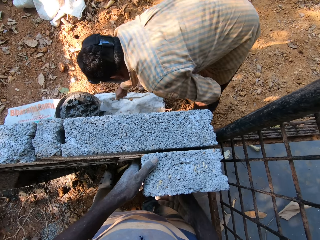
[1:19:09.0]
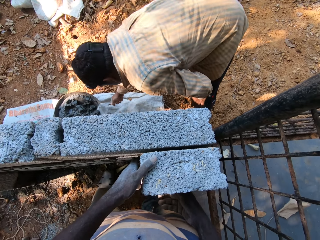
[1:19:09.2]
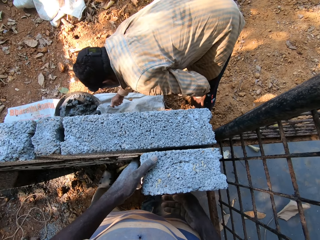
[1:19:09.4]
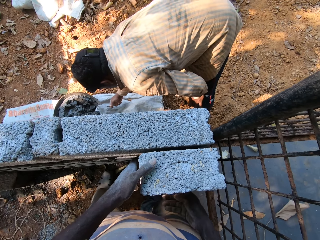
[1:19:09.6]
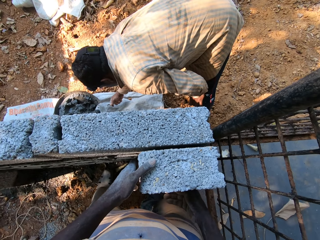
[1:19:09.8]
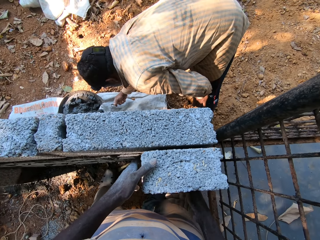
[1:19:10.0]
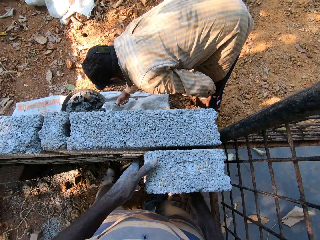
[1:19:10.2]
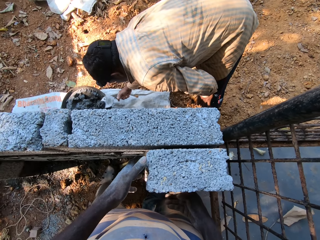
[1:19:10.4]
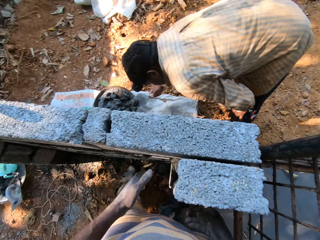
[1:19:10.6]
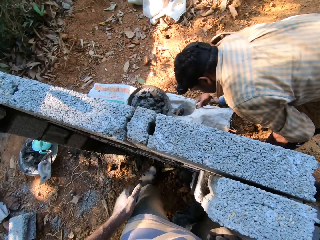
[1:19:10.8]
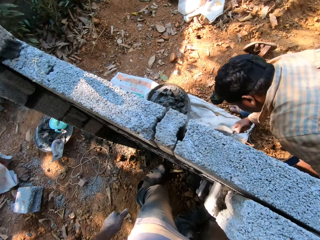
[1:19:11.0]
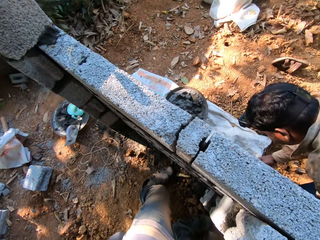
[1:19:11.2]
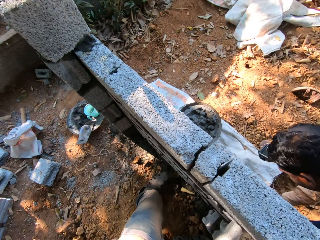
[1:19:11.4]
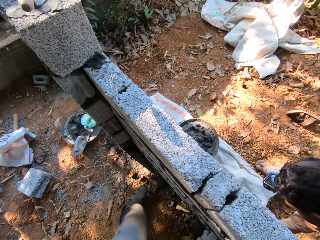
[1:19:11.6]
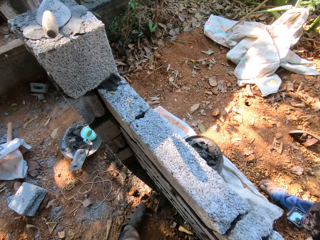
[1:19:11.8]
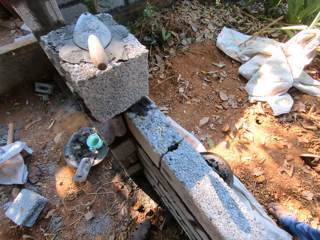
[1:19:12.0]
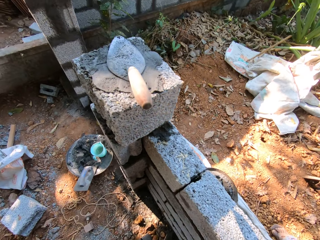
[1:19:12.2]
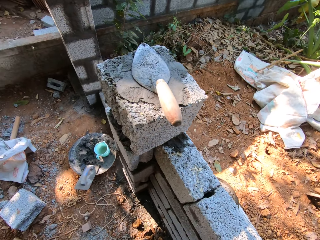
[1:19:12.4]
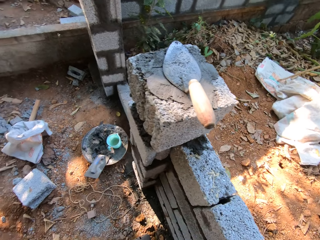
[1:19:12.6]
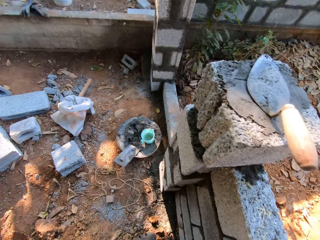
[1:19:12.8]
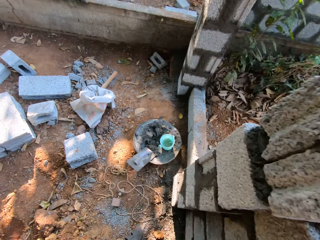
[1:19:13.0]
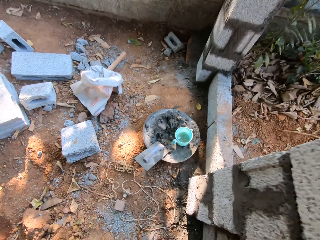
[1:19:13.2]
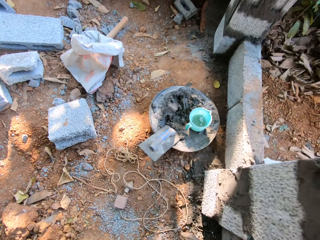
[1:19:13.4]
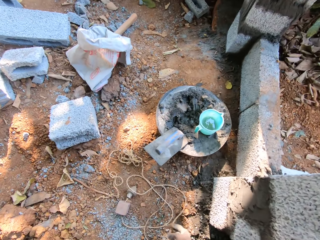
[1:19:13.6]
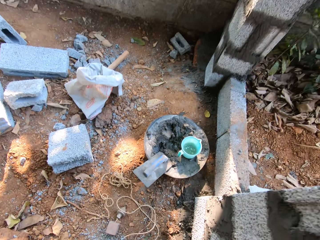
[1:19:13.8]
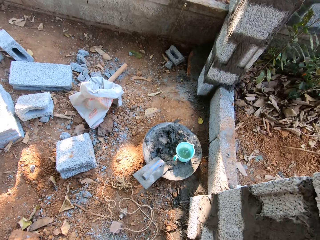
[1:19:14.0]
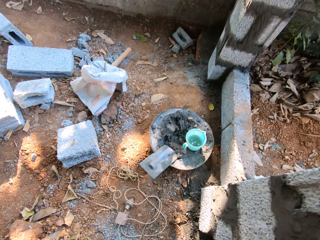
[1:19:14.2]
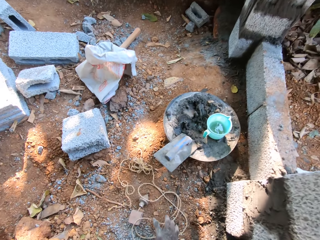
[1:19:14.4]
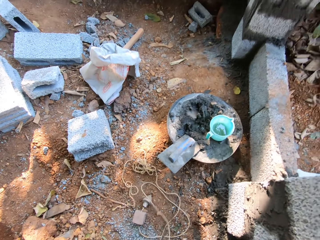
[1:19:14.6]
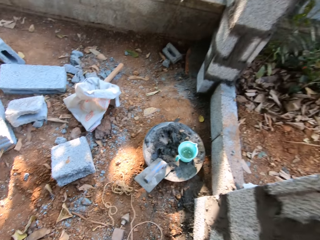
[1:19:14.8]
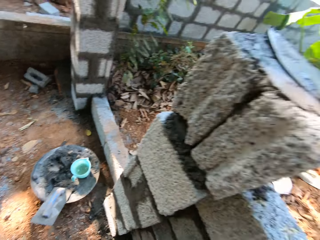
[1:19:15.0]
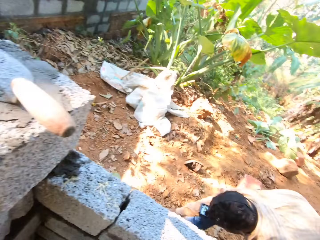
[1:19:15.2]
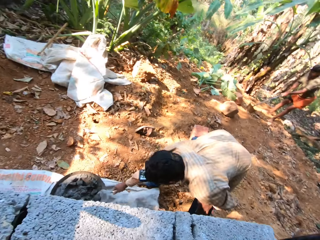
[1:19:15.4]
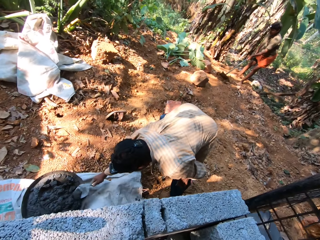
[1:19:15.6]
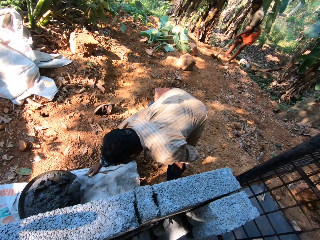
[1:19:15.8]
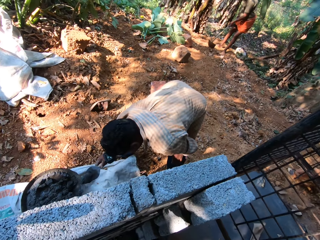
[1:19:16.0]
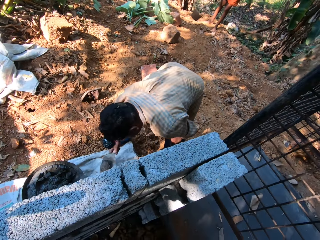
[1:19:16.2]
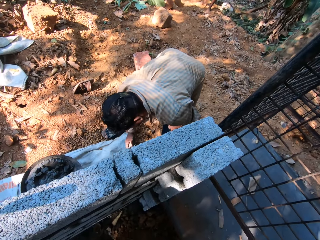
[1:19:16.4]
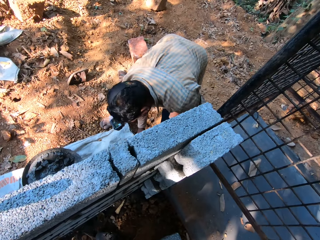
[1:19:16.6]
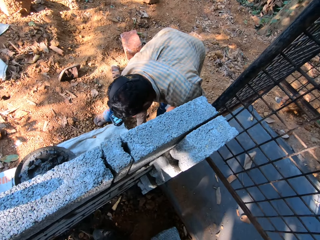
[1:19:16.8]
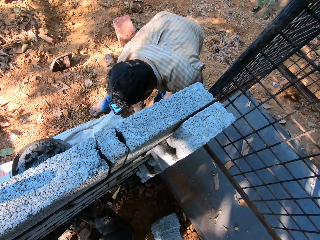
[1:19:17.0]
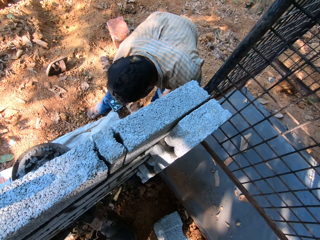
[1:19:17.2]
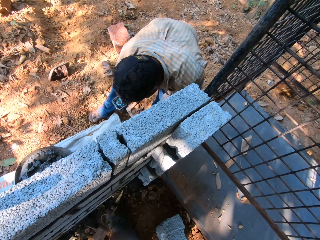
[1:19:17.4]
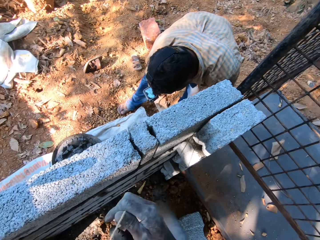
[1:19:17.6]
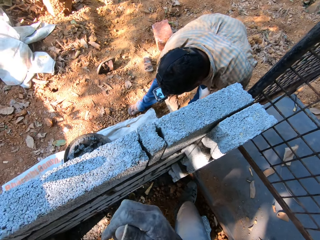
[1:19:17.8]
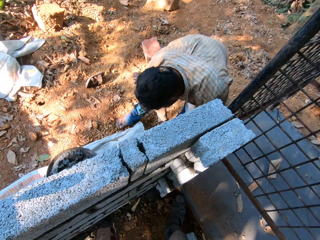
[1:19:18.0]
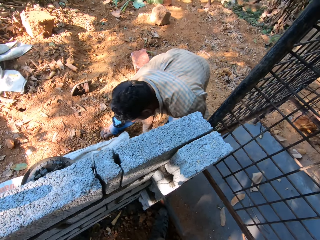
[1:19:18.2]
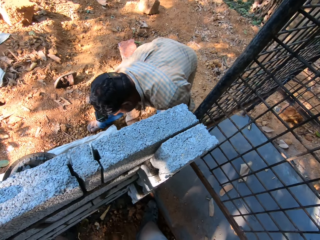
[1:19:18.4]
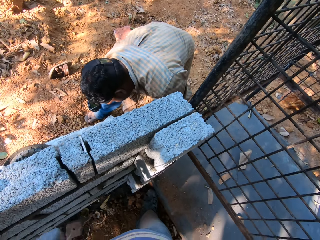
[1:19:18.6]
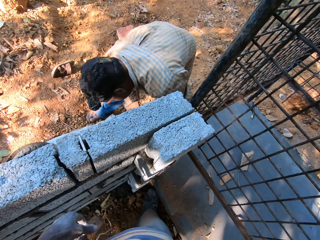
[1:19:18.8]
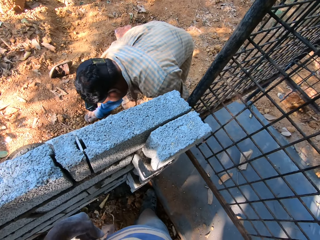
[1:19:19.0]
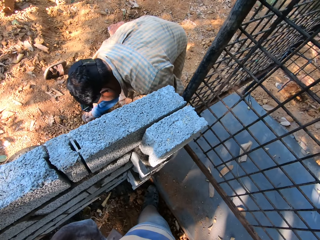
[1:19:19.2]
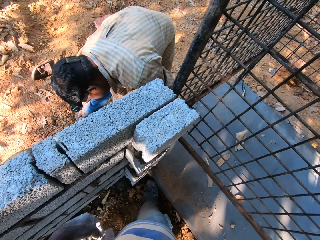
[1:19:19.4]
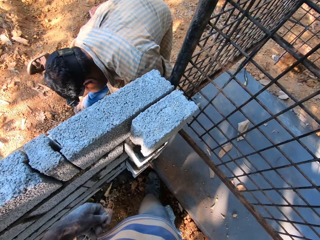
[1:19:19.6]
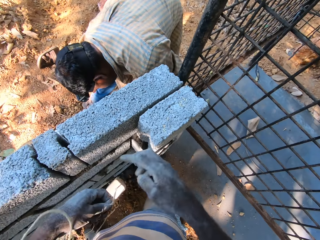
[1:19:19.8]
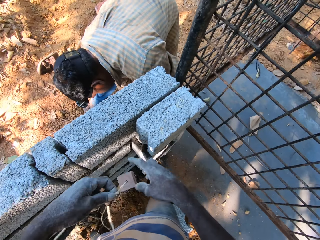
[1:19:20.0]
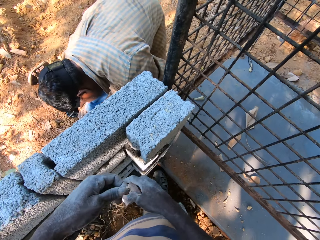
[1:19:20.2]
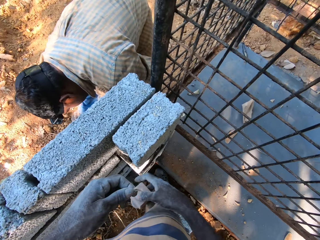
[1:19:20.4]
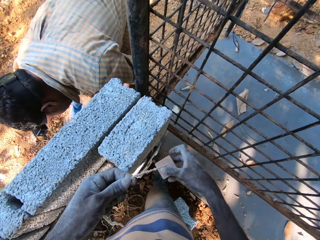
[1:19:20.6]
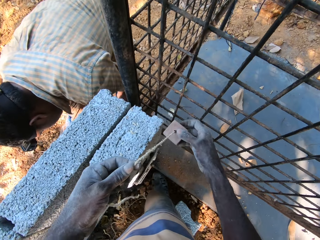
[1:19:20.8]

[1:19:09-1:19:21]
The man packs concrete from the tray on the ground with the hand trowel in his right hand. The man plasters the wall with the hand trowel in his right hand. The camera wearer picks up the plumb bob on the ground with his right hand. The man packs concrete from the tray on the ground with the hand trowel in his right hand. The man plasters the wall with the hand trowel in his right hand. The camera wearer untangles the plumb bob rope in both hands.

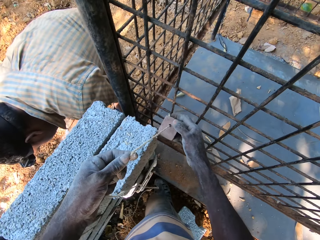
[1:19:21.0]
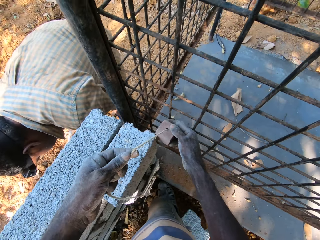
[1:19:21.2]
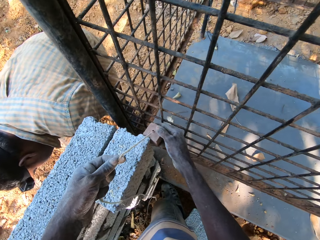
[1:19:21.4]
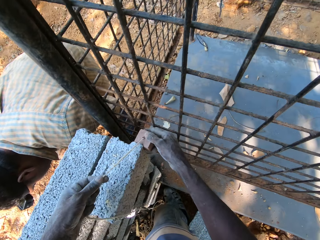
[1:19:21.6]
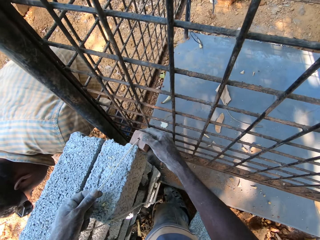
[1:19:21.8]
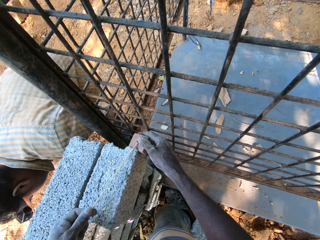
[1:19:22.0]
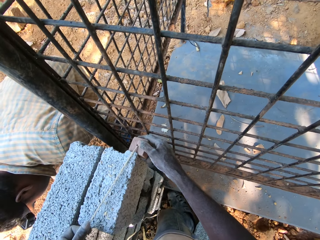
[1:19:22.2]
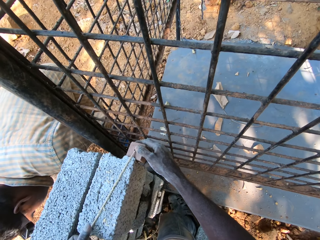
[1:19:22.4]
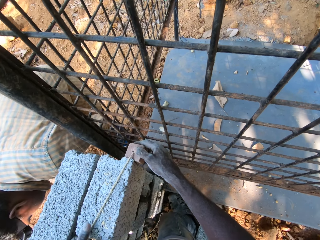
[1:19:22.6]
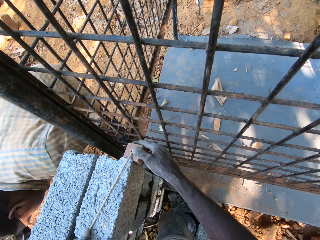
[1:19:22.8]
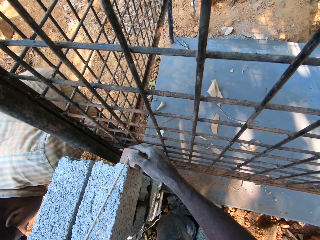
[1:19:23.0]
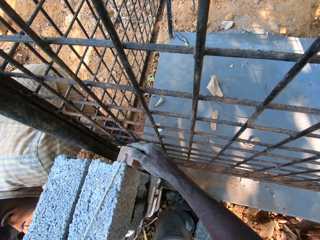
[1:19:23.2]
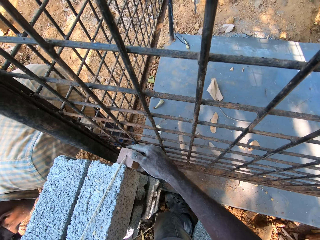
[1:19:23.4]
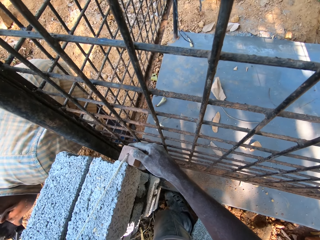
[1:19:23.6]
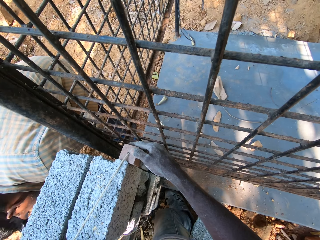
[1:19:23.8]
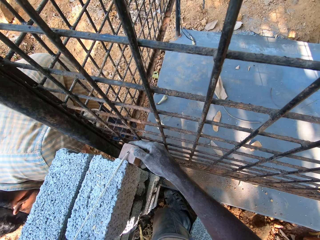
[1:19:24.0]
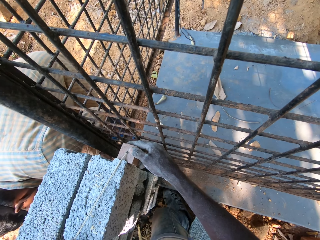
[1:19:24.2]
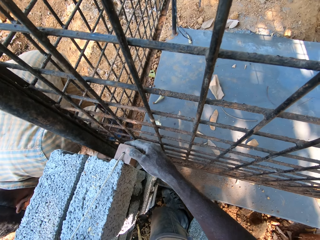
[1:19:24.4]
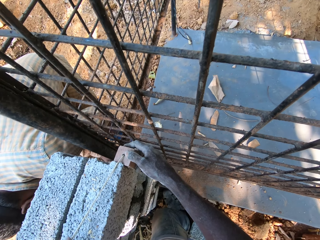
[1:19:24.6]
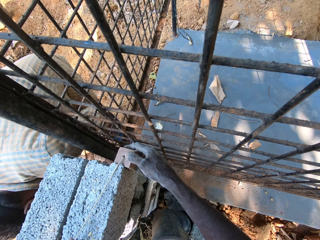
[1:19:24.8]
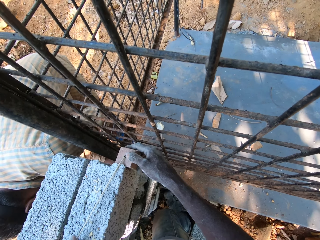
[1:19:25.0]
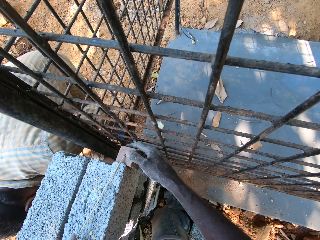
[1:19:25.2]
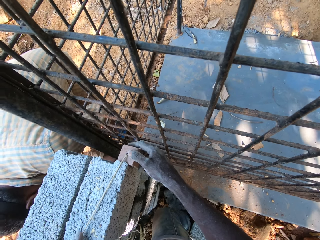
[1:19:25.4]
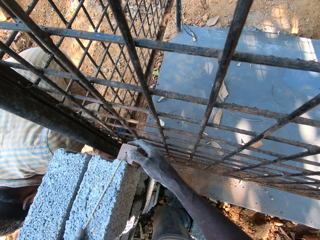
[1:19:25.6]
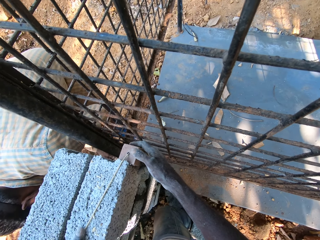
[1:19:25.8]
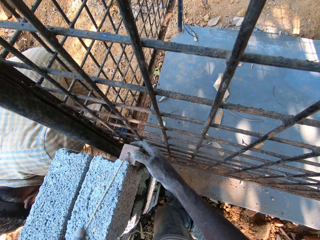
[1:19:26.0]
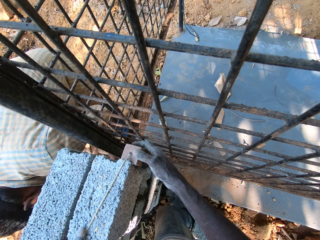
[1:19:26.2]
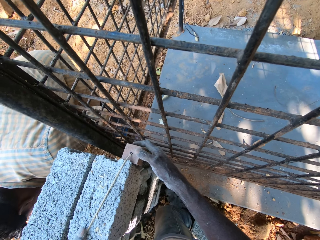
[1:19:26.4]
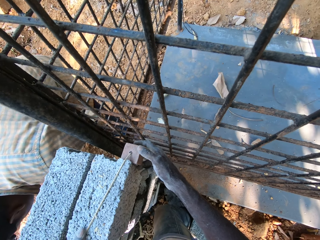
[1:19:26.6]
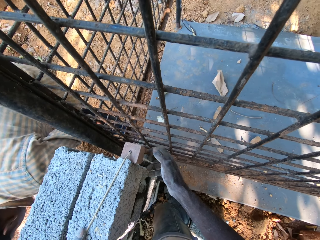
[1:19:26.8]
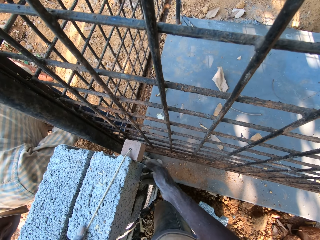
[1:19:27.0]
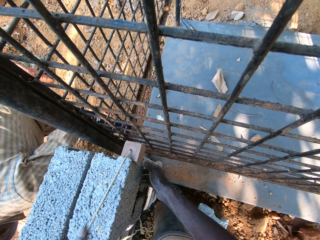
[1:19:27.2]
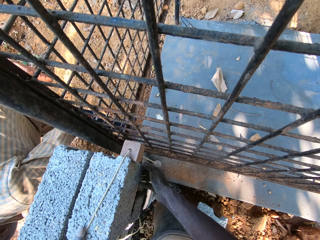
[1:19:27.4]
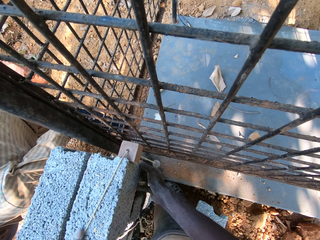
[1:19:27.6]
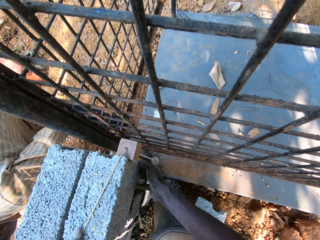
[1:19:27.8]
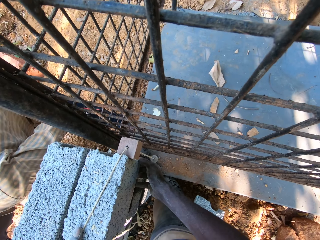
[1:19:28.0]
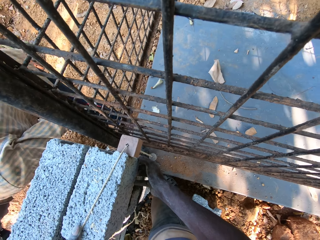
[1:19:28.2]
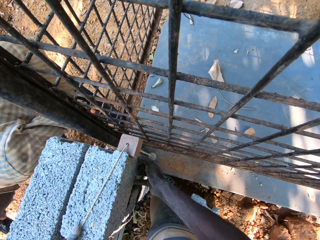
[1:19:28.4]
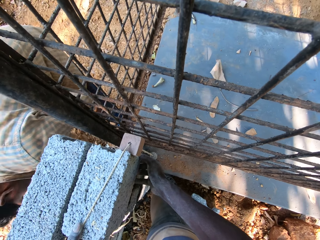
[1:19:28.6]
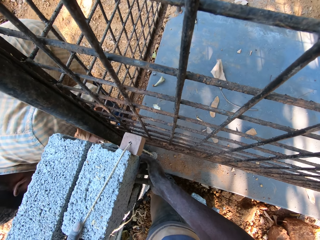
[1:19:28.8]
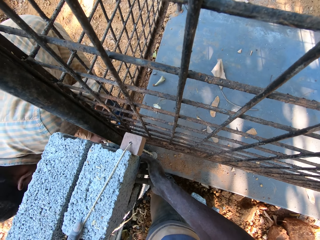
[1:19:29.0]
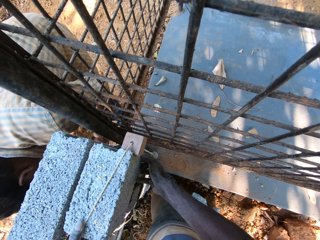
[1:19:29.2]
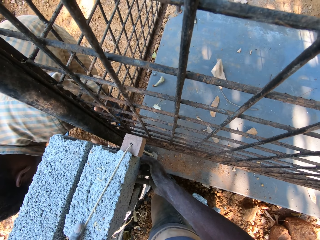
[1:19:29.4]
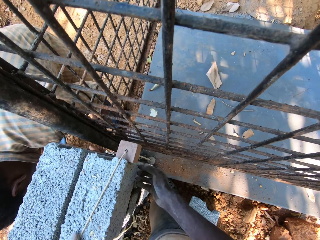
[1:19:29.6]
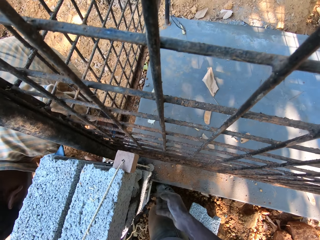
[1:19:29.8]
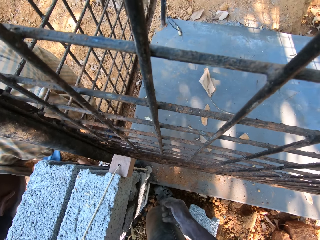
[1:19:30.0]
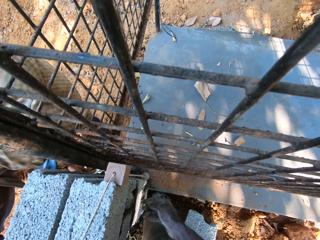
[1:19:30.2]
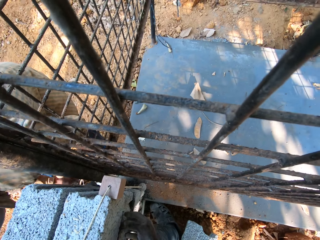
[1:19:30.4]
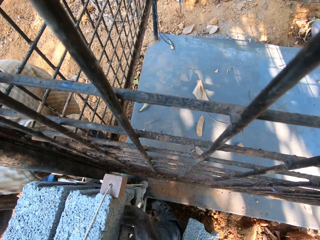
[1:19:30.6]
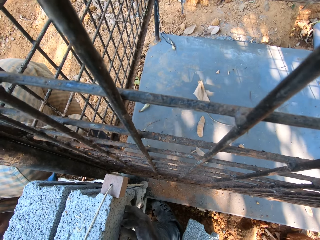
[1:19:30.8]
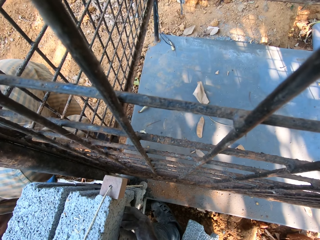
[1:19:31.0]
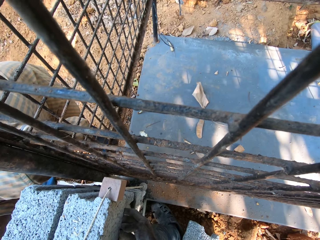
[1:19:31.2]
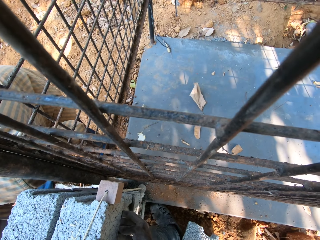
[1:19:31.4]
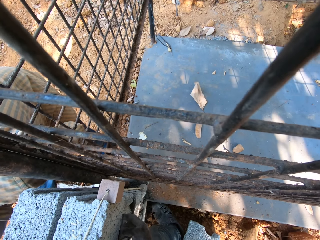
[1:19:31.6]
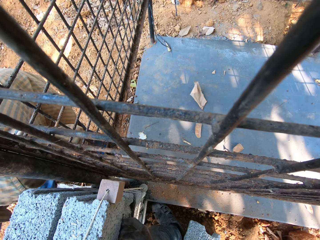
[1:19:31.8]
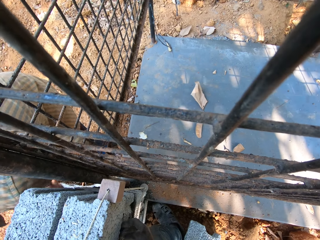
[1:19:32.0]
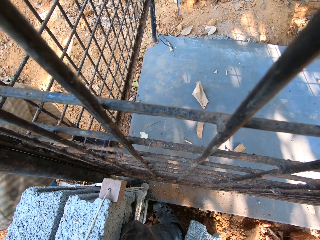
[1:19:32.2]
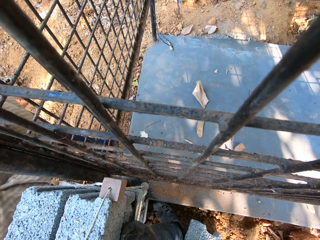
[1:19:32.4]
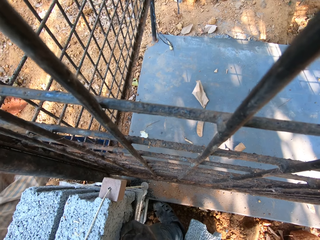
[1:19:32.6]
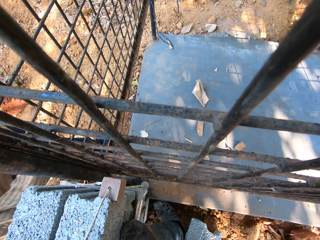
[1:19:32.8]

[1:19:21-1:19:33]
The camera wearer places the plumb bob in both hands over the concrete block.
